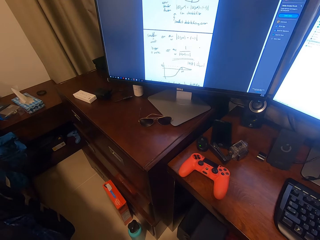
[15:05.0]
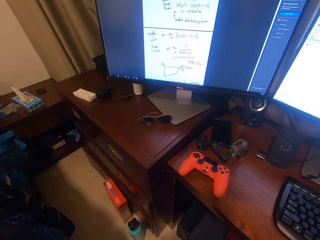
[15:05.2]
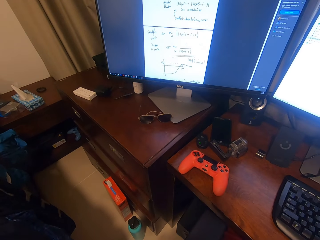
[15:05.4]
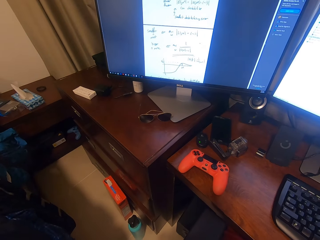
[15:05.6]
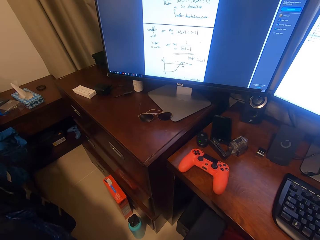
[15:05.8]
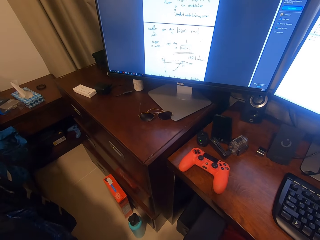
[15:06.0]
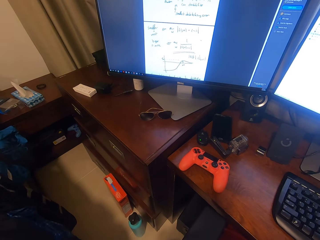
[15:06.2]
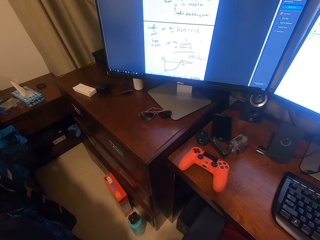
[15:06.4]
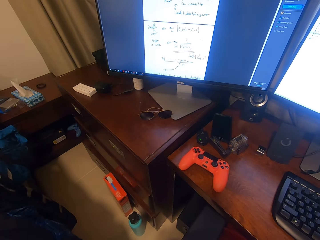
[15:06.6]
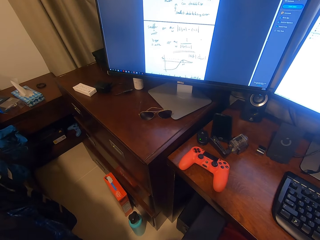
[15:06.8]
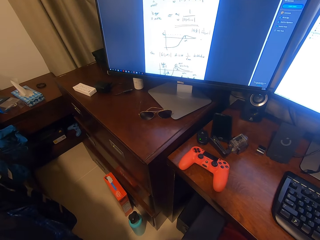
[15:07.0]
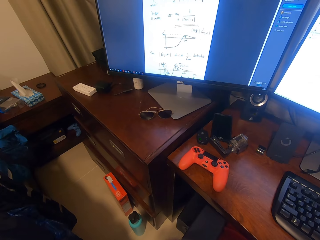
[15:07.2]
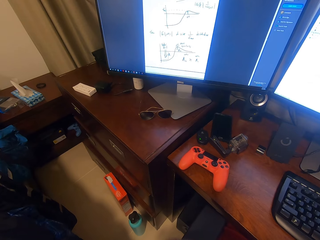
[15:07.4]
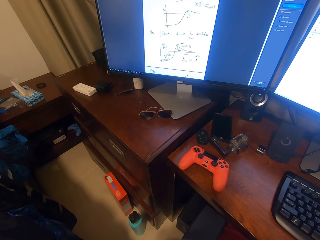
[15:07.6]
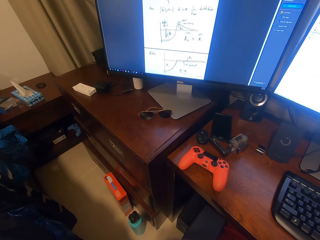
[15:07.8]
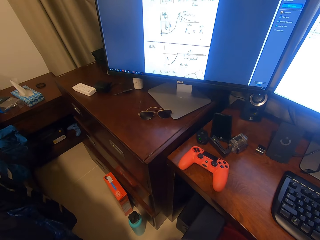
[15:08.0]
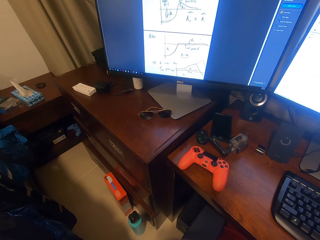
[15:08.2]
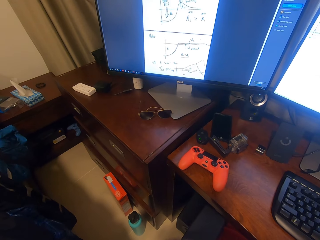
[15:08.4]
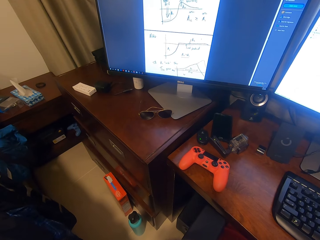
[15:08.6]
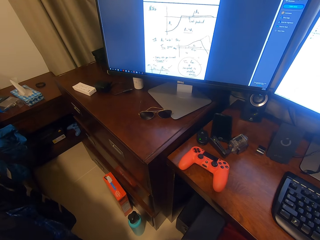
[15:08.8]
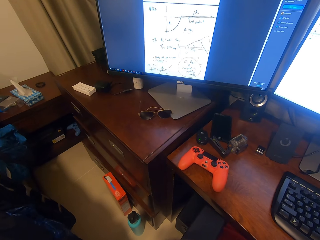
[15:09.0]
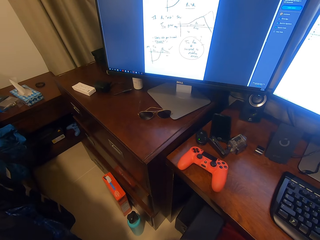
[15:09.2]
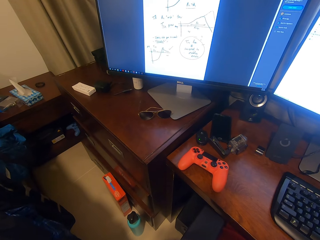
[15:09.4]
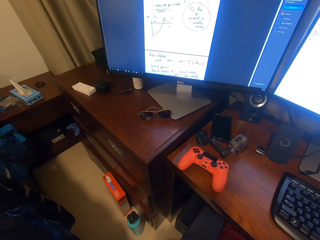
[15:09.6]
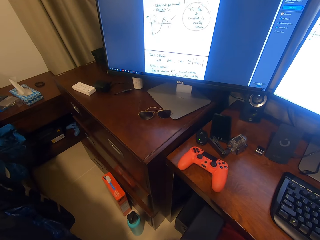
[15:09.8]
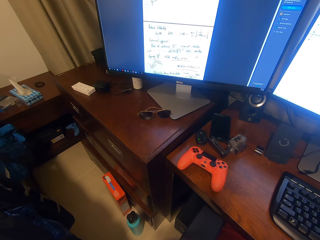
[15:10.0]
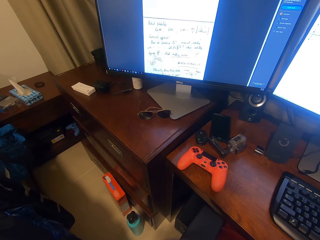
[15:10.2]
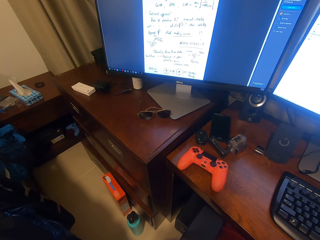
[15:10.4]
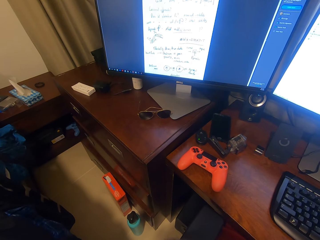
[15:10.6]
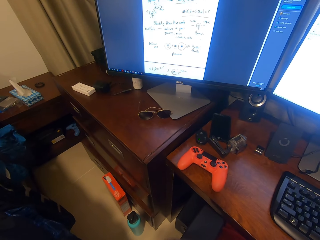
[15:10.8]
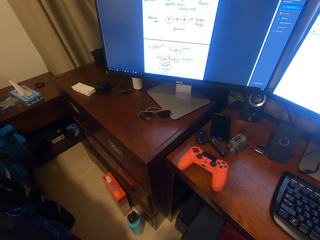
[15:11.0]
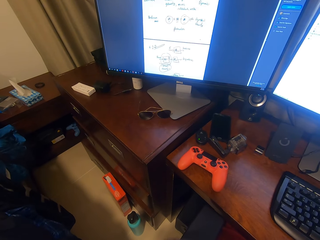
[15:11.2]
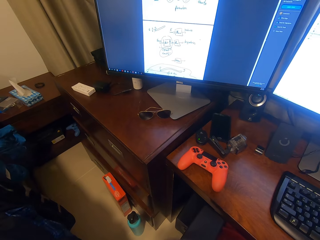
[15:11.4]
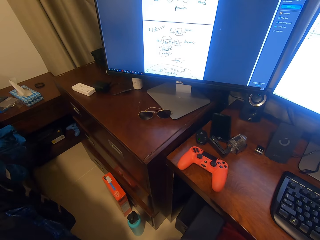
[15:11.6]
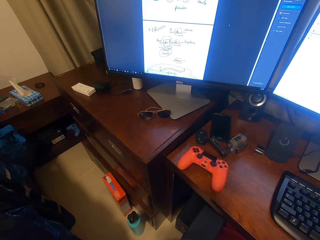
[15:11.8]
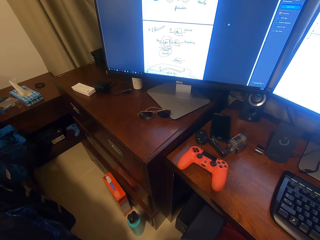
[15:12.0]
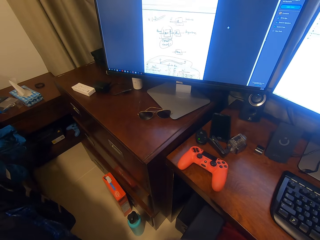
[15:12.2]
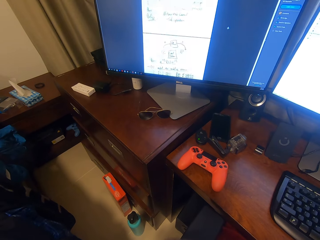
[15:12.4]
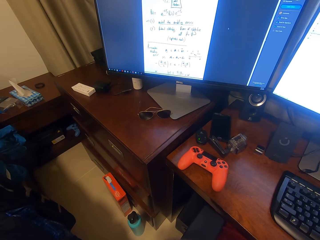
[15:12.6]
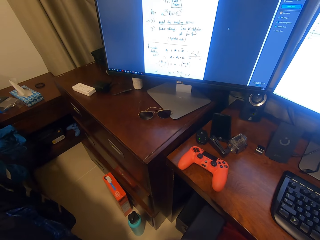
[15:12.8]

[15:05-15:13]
The camera wearer operates a computer with a mouse. They look at the computer screen. They operate the computer with the mouse.

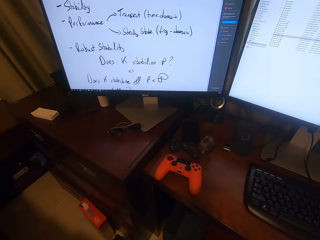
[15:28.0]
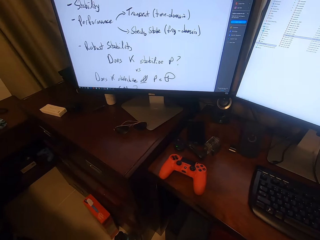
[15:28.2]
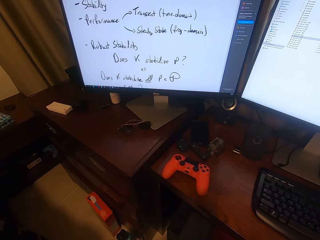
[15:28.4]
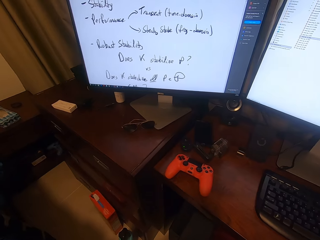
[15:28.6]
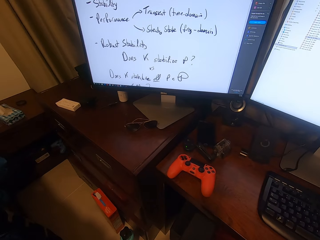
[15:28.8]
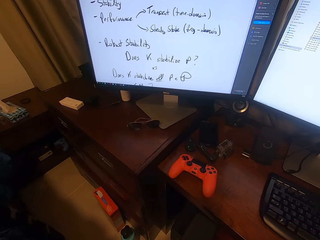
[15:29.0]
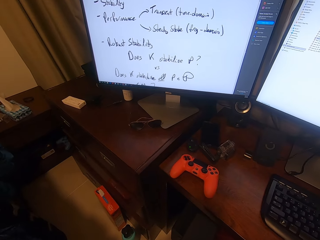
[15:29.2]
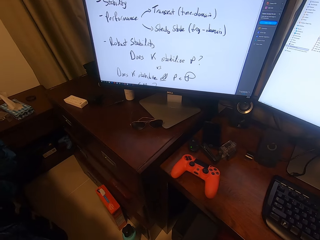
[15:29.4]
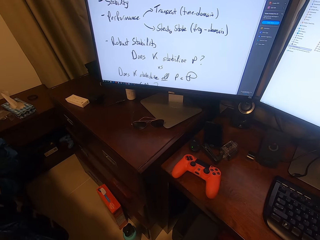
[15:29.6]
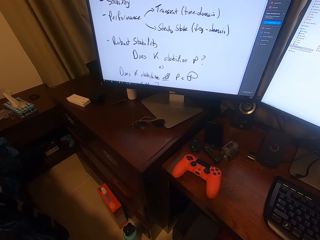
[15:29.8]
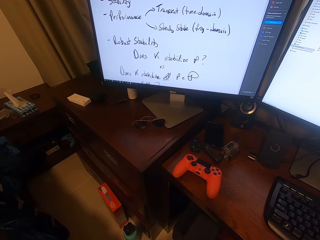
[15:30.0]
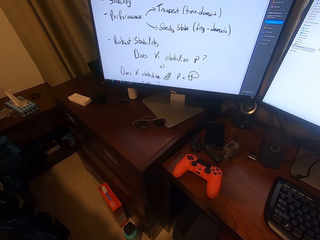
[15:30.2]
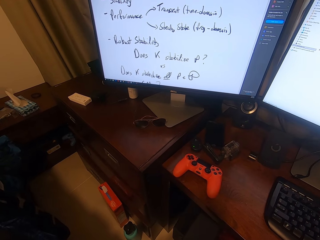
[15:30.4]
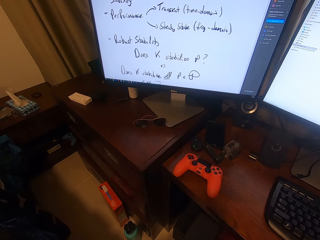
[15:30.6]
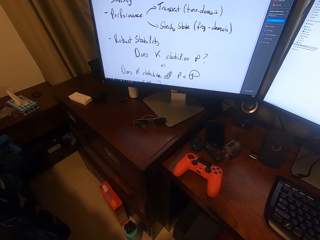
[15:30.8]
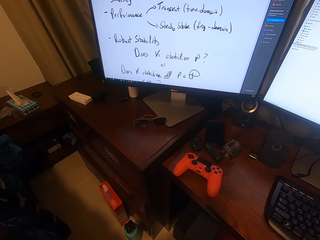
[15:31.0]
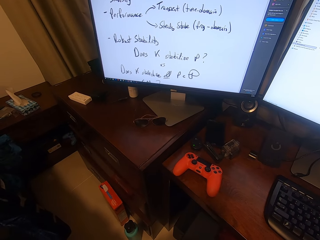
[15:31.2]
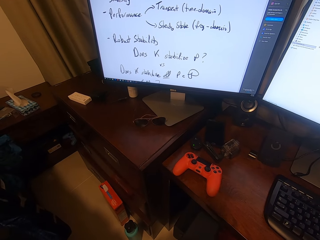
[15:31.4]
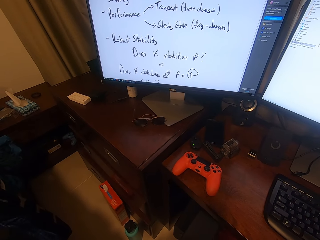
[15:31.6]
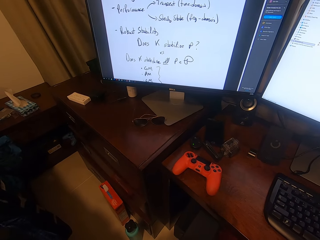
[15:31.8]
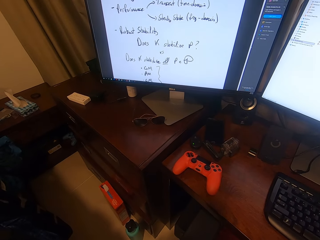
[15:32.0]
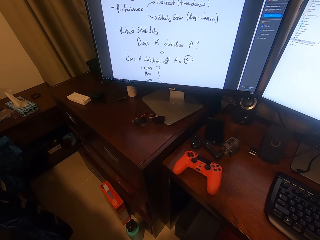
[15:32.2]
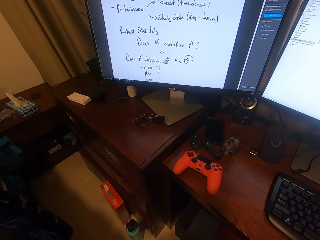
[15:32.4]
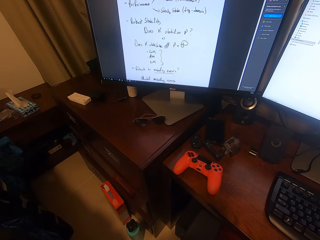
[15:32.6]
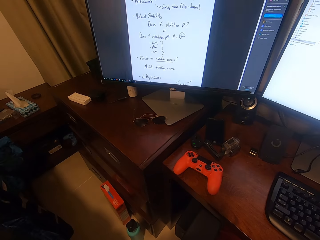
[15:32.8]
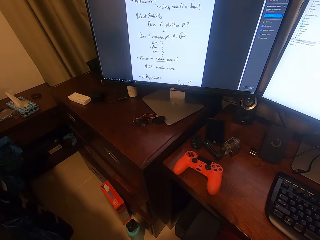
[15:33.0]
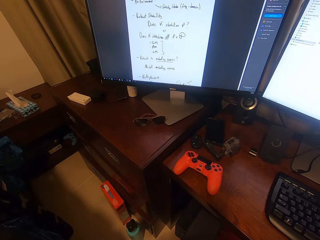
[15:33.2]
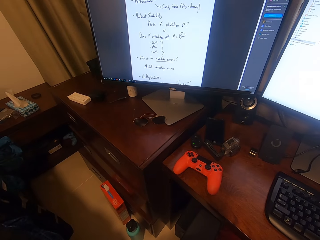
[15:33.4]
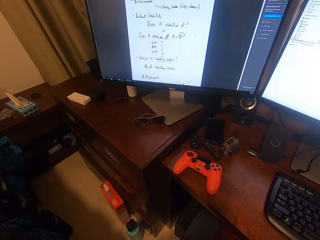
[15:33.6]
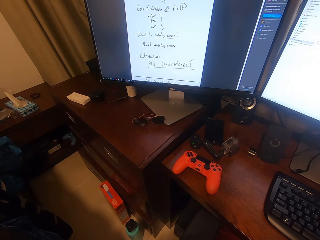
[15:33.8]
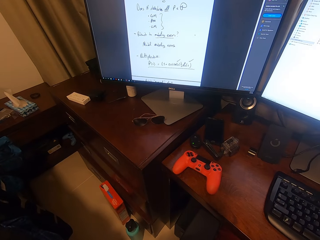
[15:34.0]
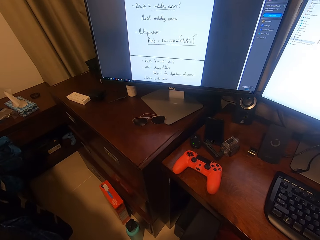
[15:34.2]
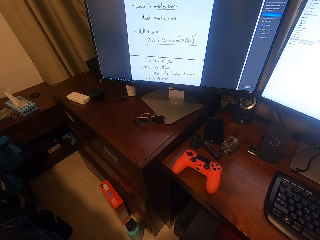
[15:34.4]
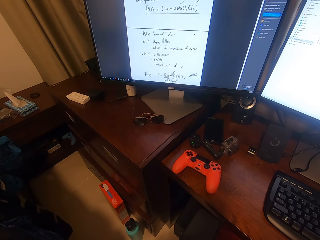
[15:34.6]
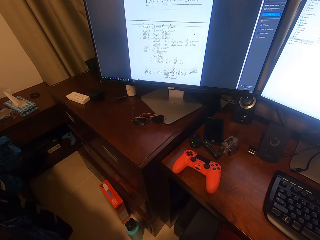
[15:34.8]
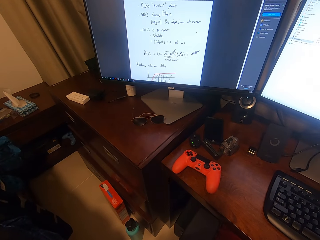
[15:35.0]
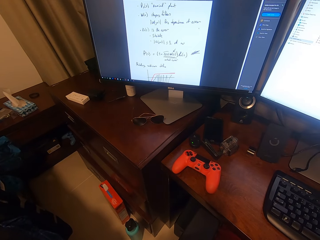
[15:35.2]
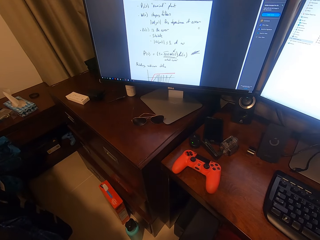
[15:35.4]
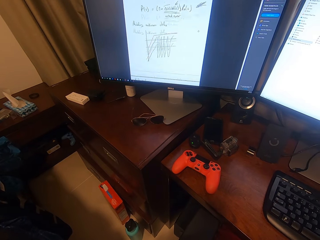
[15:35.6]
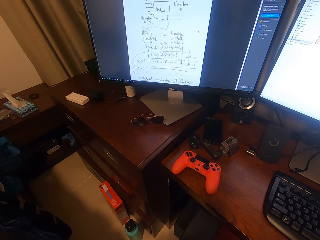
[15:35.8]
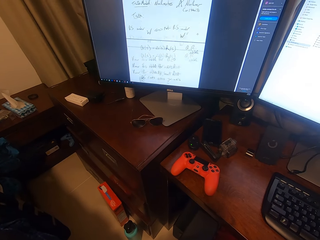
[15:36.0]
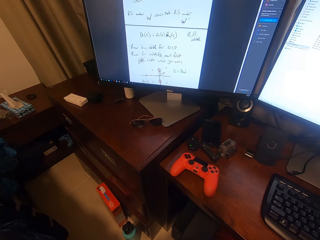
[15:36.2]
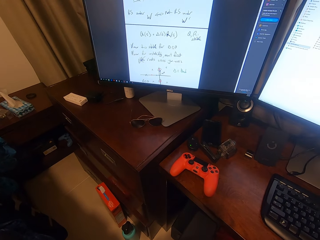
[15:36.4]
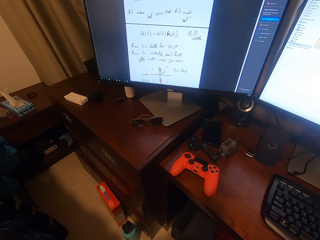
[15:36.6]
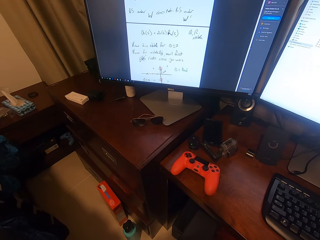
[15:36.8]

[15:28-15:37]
The camera wearer looks at a computer screen. They operate the computer with a mouse.

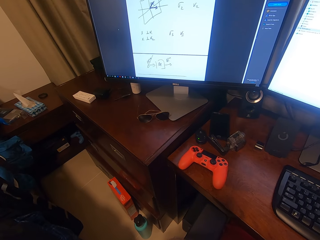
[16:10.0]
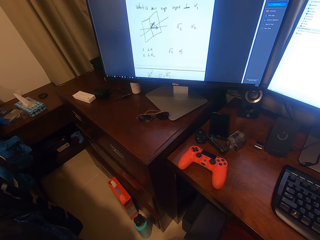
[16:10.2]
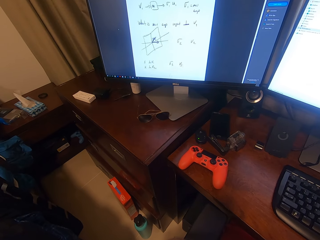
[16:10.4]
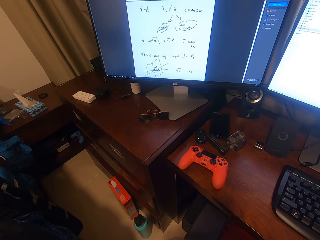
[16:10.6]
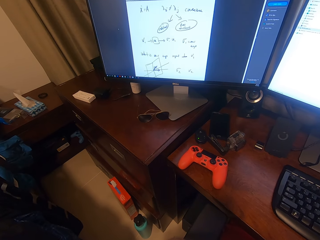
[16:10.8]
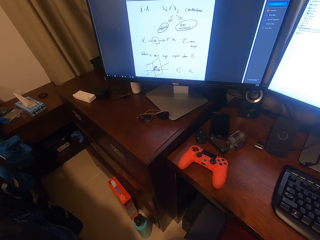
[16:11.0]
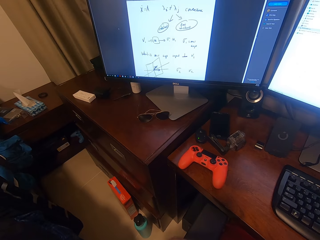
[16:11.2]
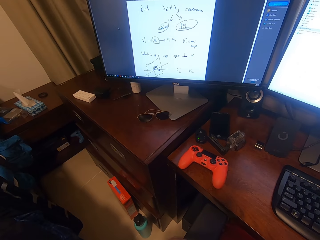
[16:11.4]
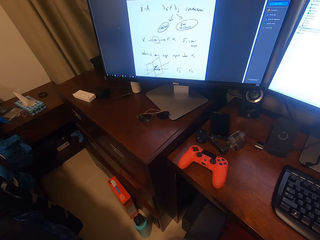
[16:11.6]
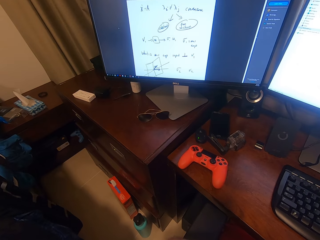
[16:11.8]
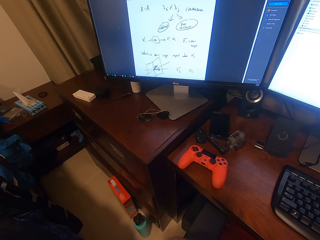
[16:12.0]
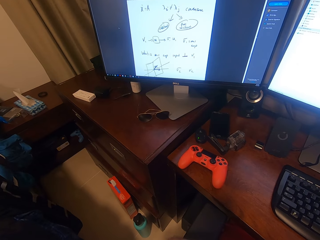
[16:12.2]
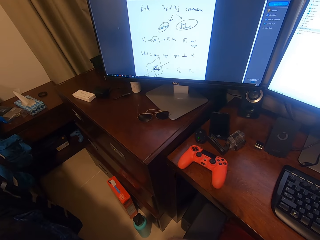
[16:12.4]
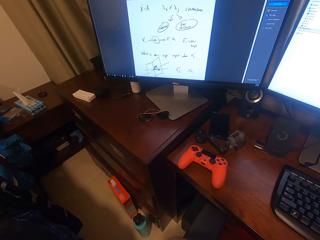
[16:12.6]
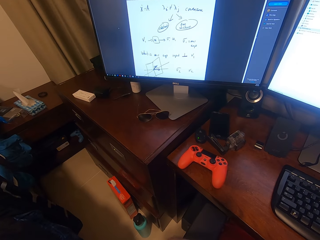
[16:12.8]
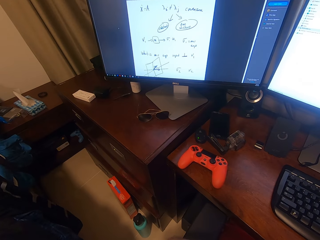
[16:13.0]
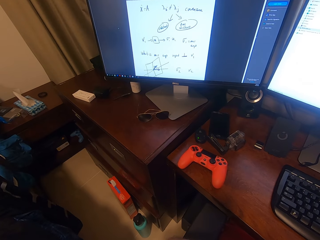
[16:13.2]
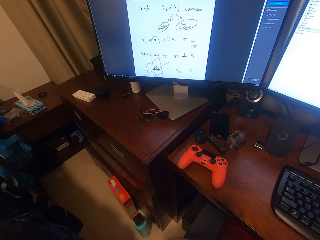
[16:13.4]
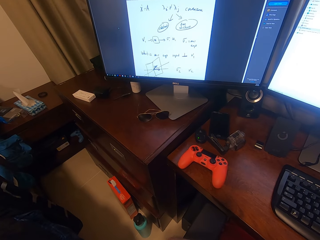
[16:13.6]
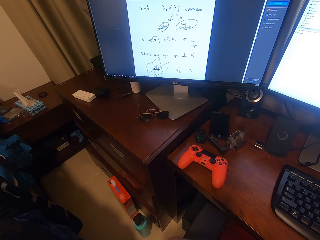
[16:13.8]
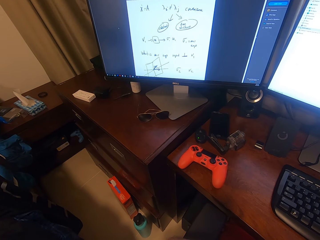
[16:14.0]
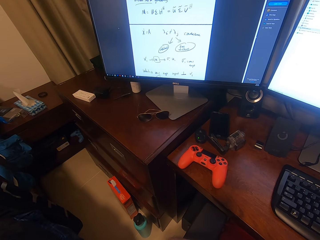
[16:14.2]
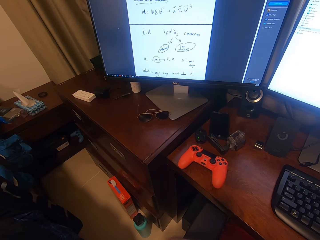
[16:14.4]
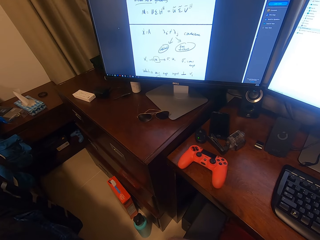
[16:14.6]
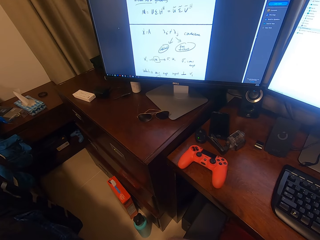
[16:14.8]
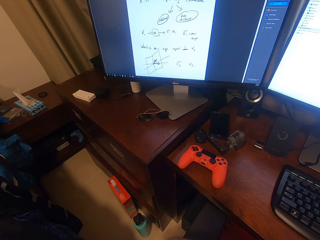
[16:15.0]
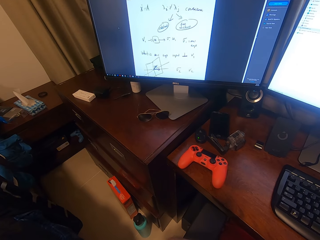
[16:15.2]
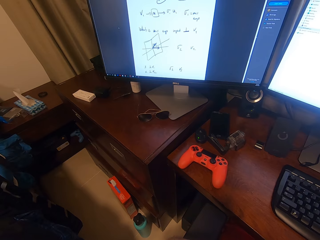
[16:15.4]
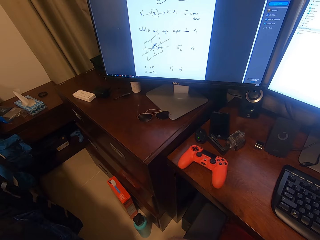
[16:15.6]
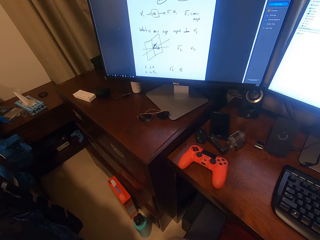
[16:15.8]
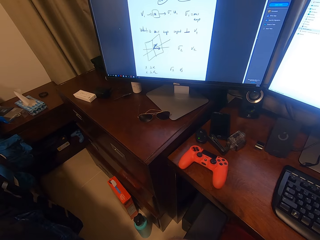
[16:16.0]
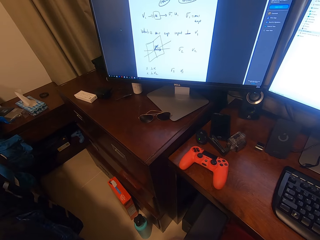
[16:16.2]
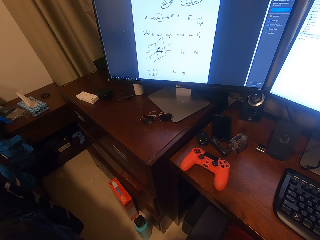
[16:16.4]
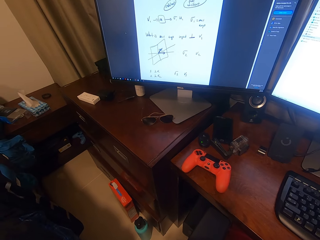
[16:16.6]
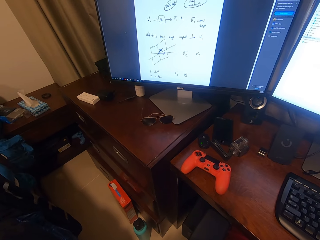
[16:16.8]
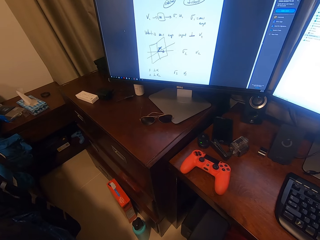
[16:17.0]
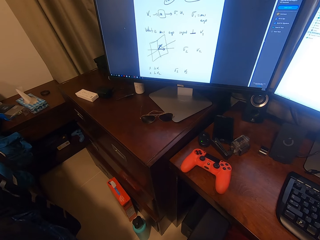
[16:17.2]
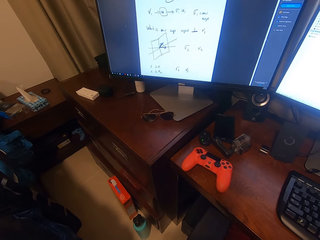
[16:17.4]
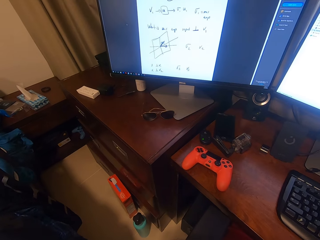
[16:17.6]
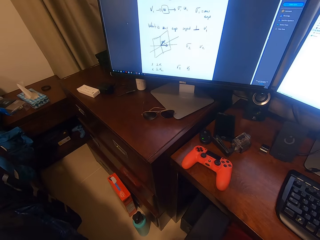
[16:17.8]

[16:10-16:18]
The camera wearer looks at a computer screen. They operate a computer with a mouse.
